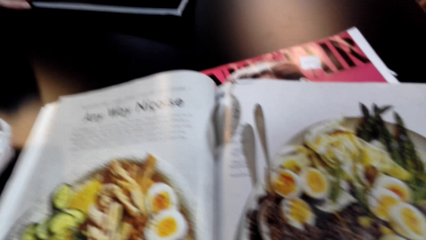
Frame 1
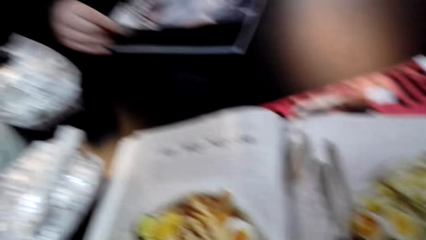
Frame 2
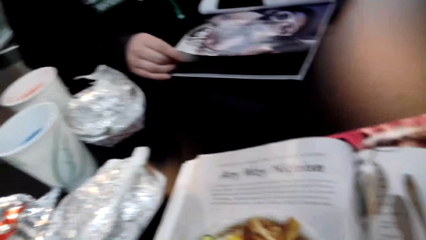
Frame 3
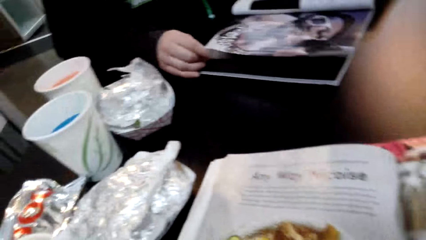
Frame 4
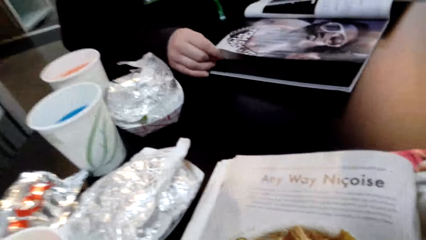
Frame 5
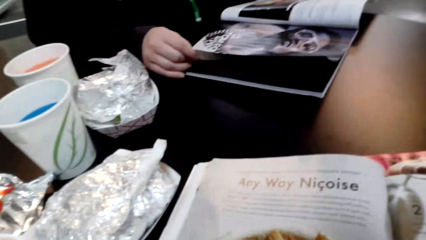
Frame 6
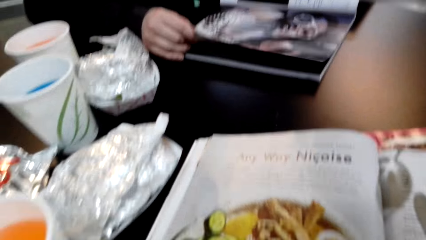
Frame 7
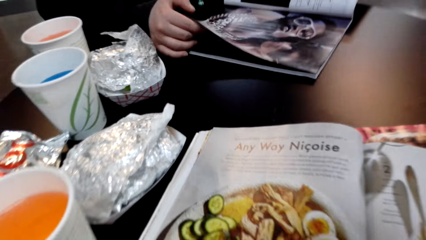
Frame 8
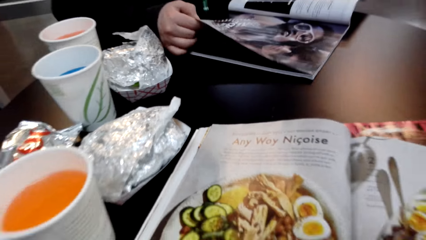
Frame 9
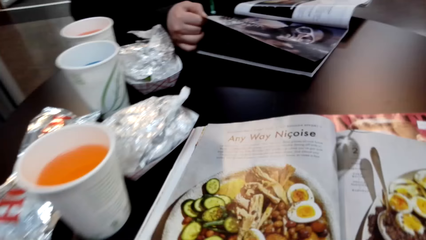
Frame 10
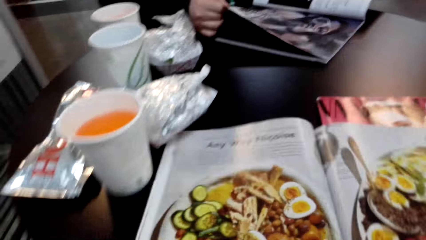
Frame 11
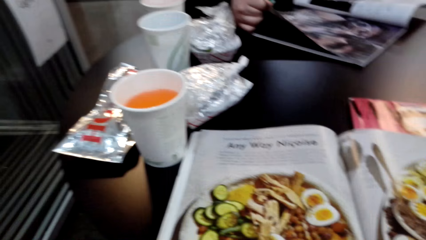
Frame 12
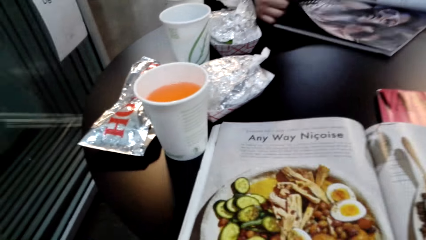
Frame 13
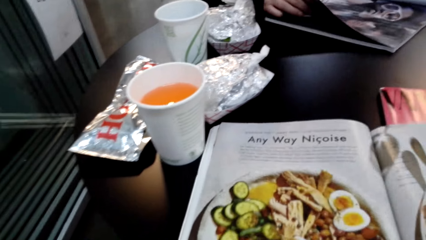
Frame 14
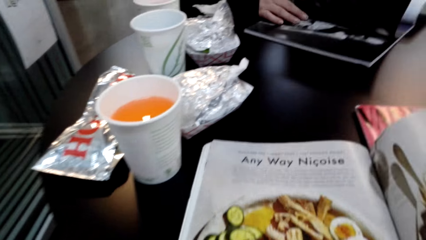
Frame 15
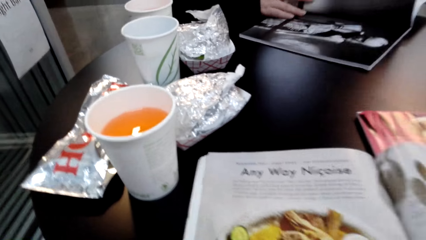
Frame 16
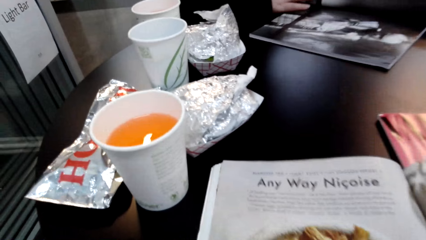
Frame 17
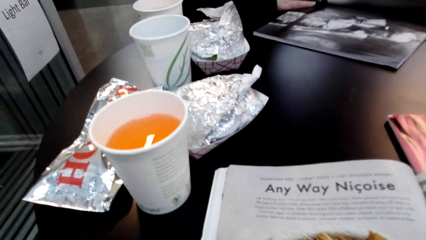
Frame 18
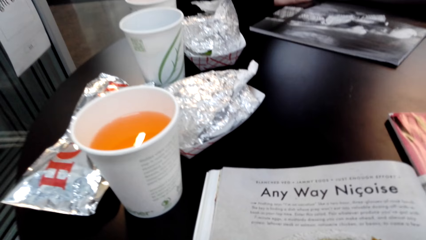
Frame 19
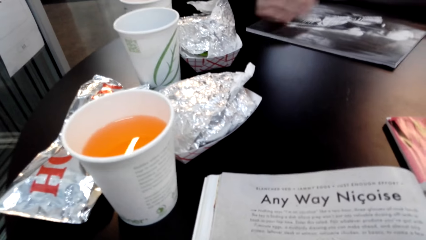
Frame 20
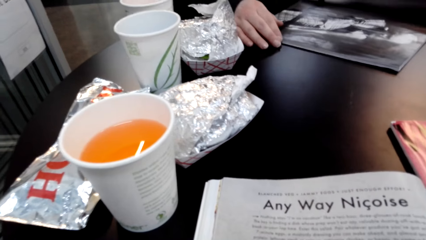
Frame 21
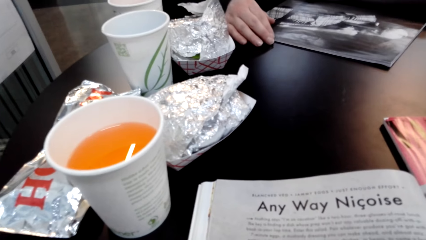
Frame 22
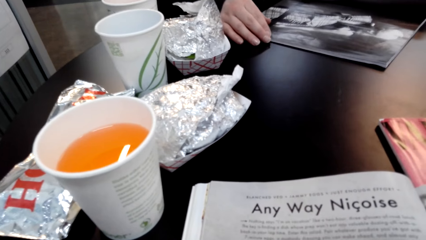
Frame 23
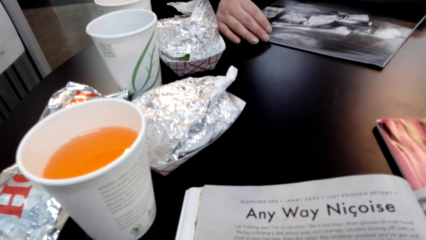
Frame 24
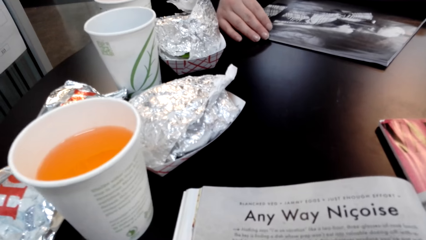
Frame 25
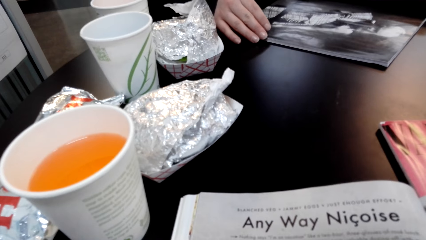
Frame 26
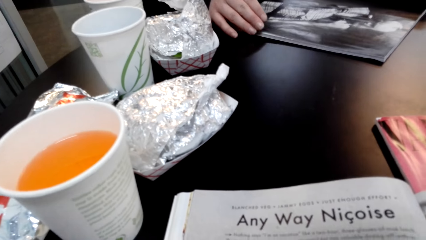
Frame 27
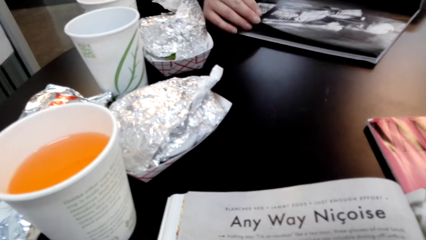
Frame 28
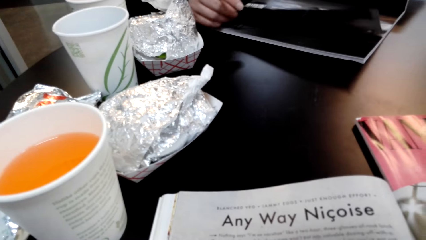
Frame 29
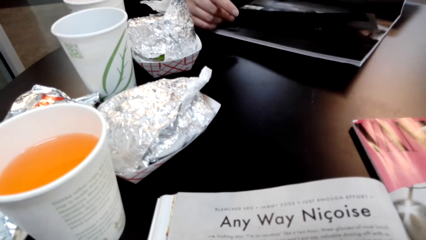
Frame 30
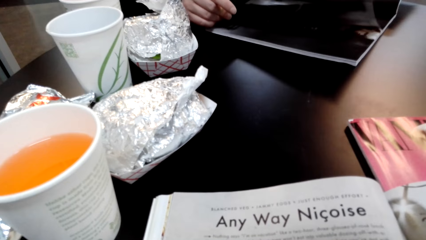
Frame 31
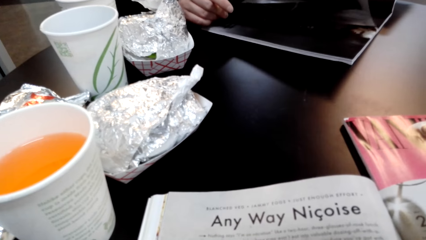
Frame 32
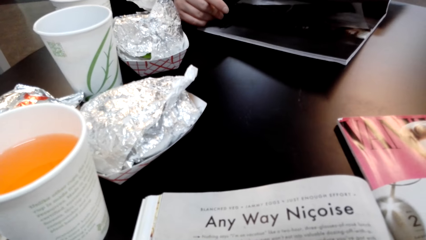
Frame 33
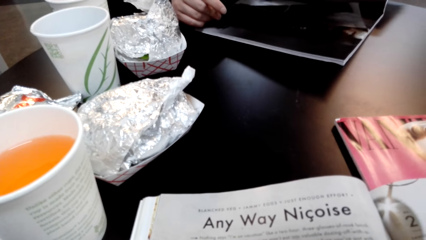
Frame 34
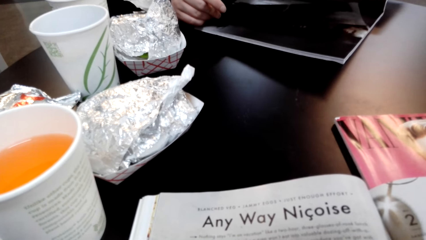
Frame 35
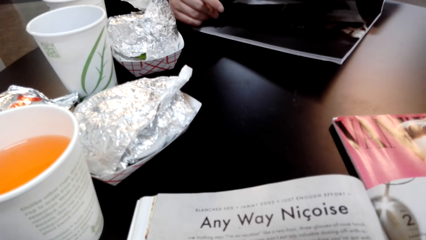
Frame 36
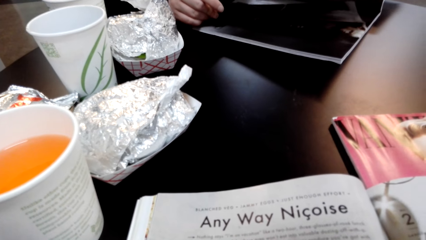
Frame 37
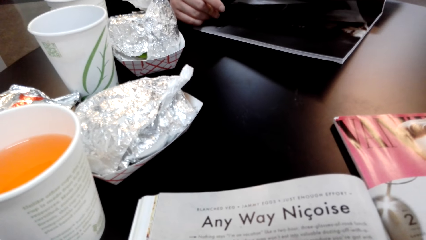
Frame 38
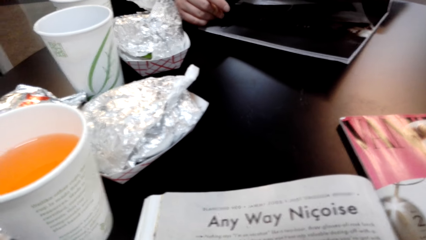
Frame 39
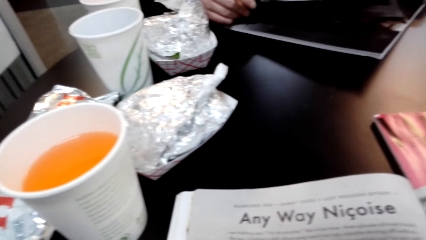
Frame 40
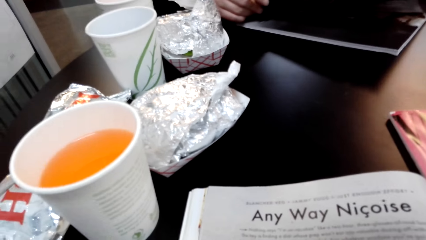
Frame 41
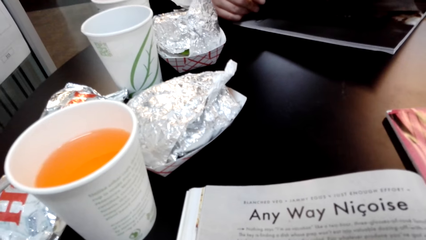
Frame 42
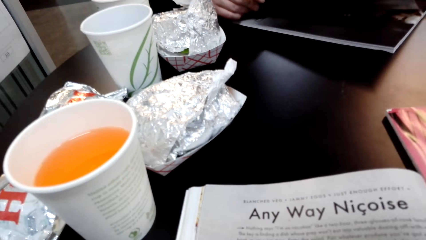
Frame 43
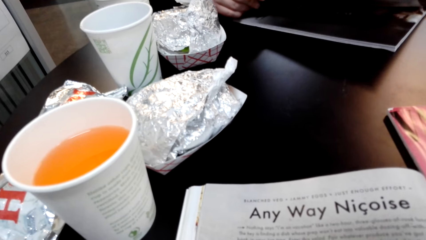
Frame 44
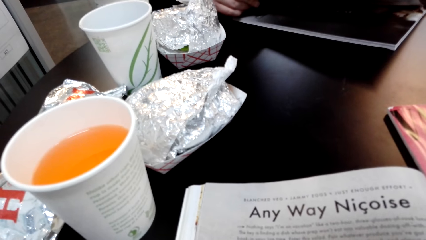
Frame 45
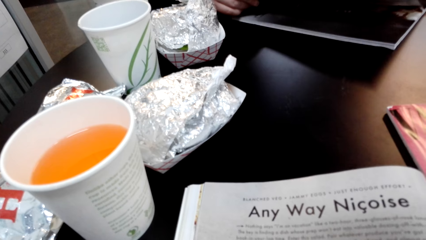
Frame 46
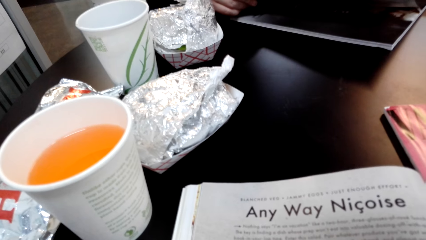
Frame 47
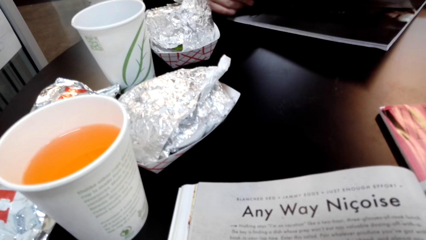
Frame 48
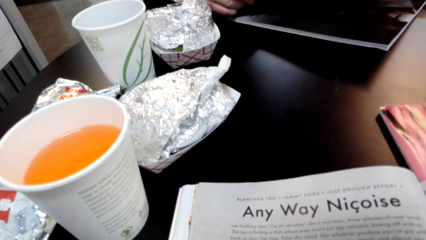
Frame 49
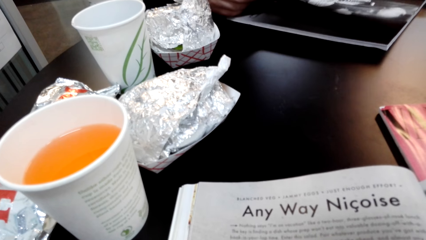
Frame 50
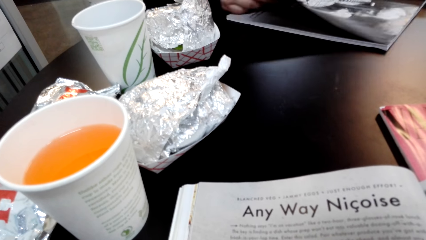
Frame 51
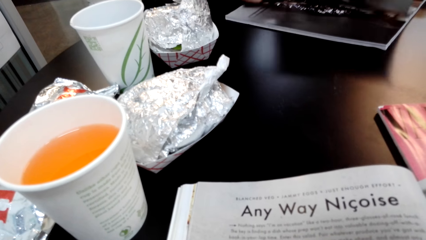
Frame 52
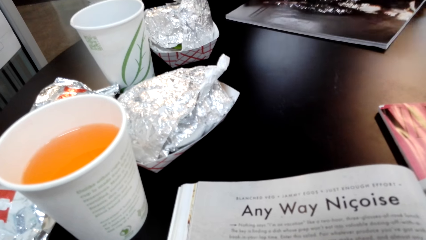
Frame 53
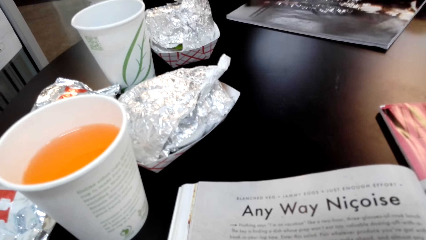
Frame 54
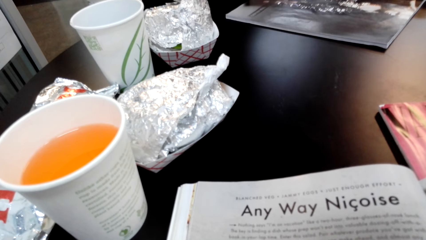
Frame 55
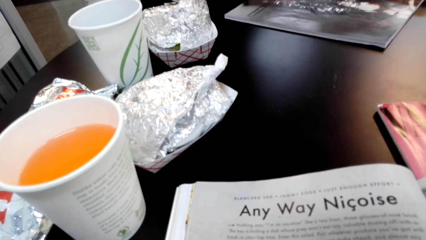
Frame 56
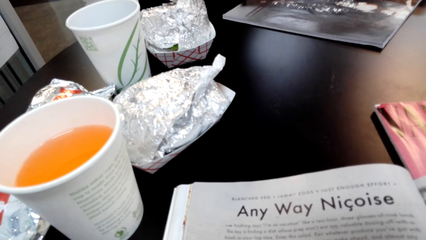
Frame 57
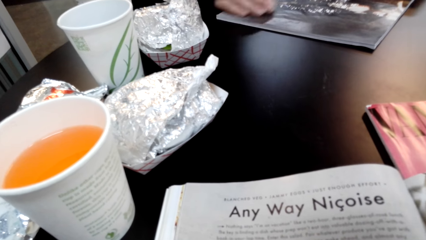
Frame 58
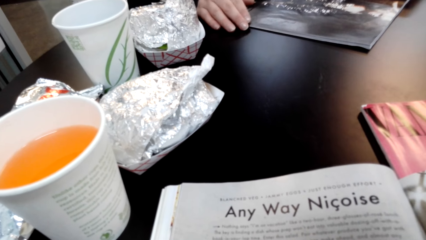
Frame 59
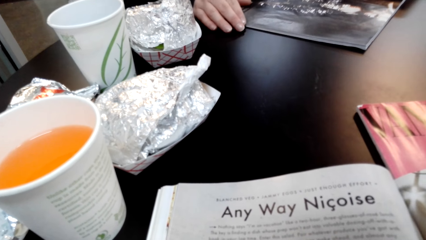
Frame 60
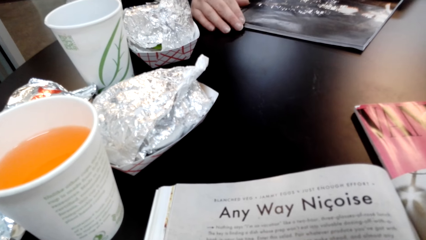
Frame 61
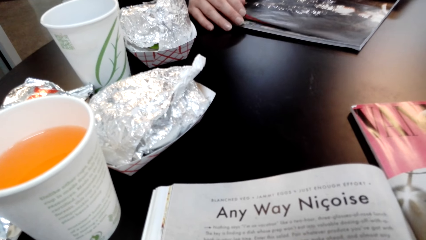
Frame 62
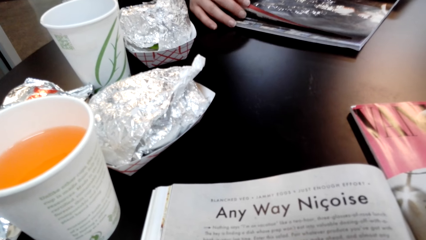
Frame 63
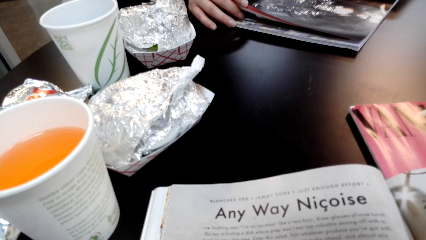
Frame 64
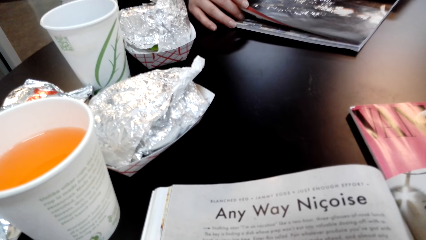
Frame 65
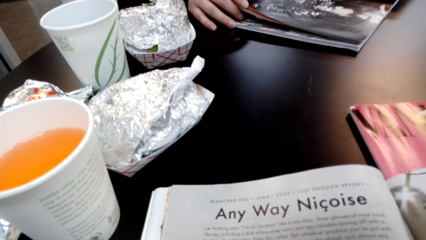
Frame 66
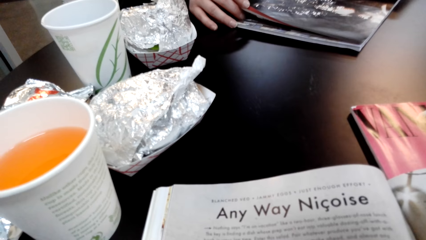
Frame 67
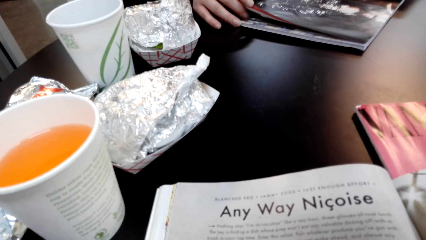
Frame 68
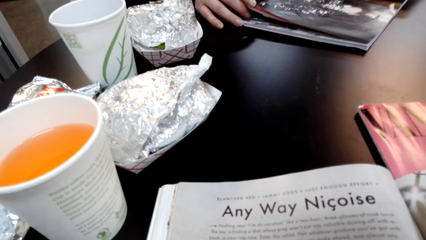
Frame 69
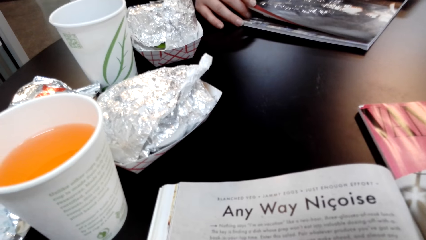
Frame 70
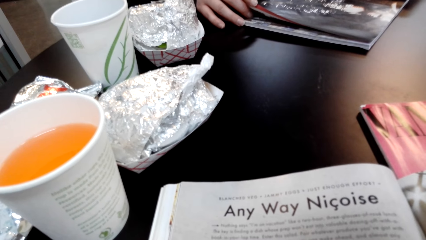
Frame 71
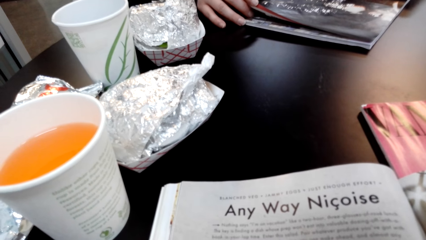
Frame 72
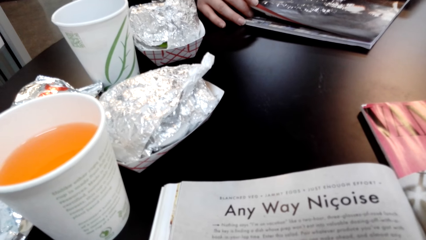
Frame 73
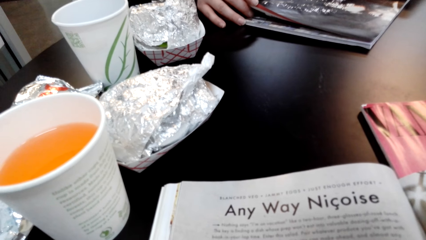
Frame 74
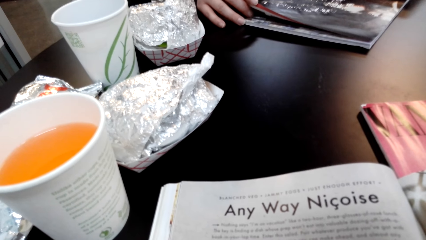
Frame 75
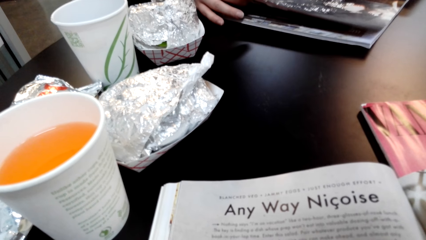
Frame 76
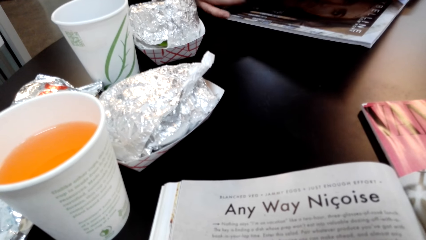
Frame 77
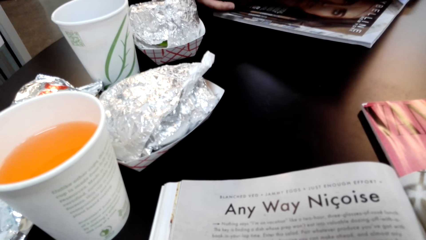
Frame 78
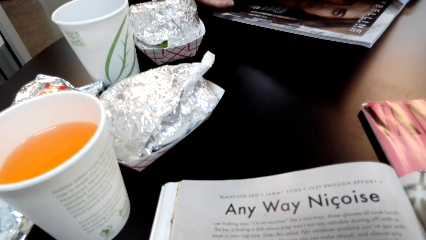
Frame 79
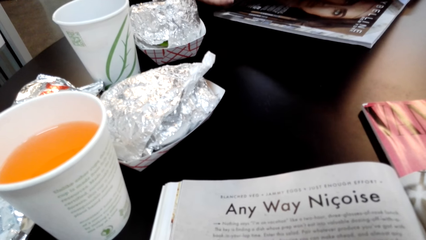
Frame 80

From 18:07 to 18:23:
The camera wearer aligns a magazine on the table. They read the magazine. They read the magazine again.
